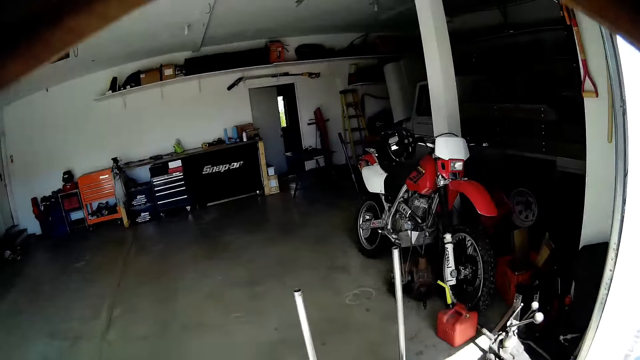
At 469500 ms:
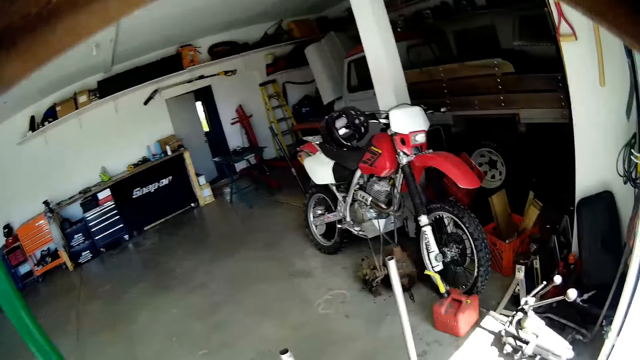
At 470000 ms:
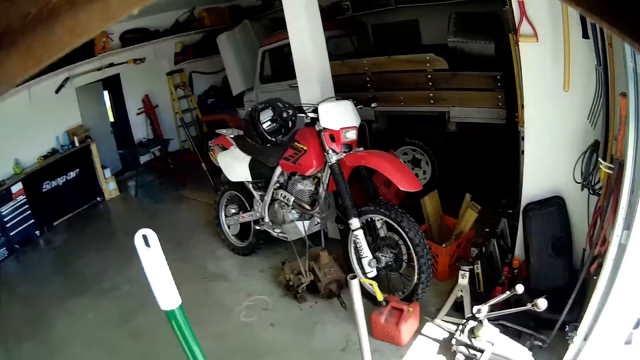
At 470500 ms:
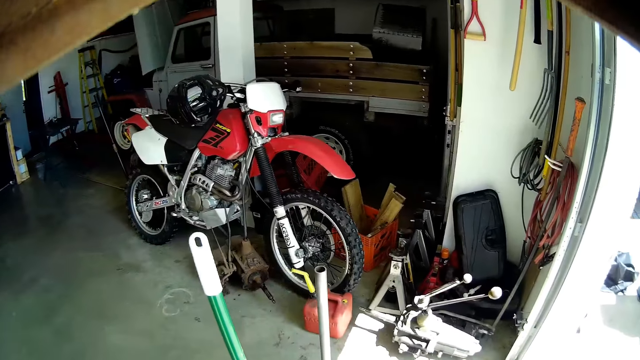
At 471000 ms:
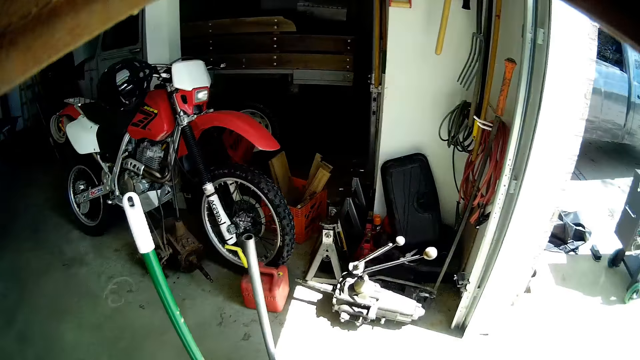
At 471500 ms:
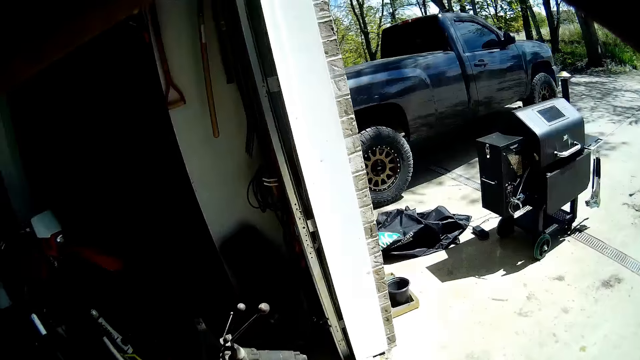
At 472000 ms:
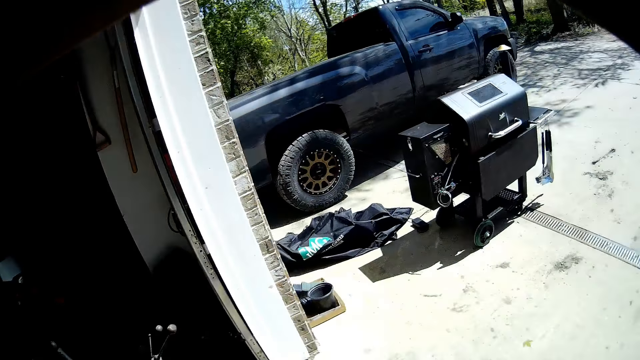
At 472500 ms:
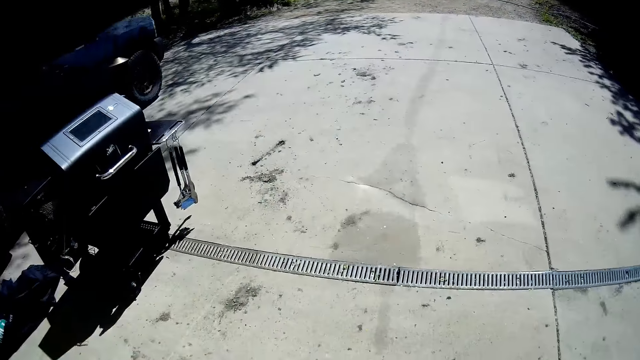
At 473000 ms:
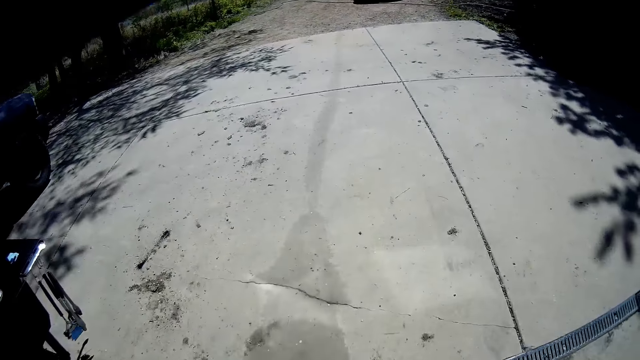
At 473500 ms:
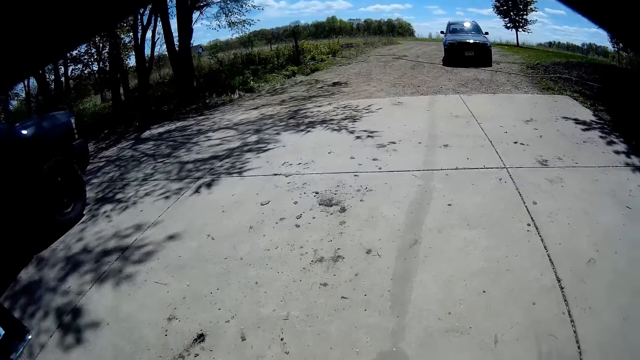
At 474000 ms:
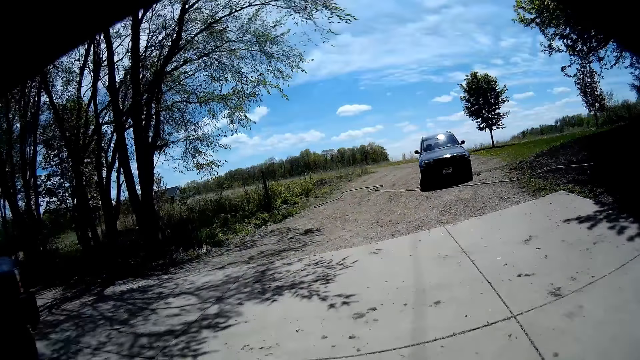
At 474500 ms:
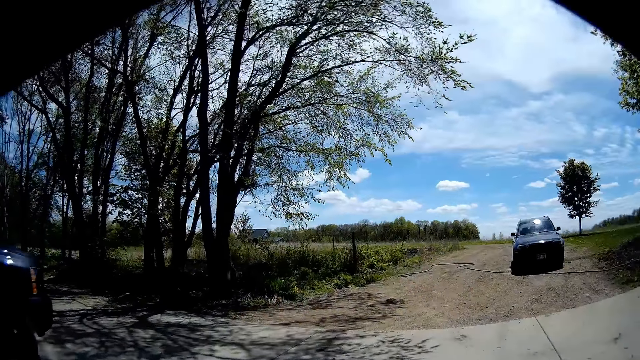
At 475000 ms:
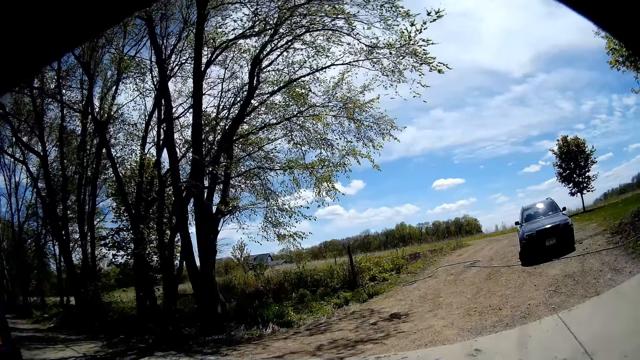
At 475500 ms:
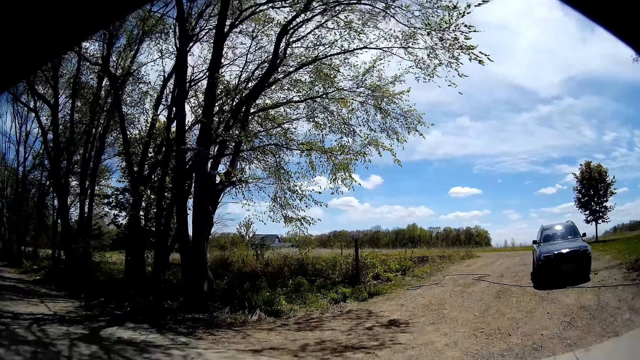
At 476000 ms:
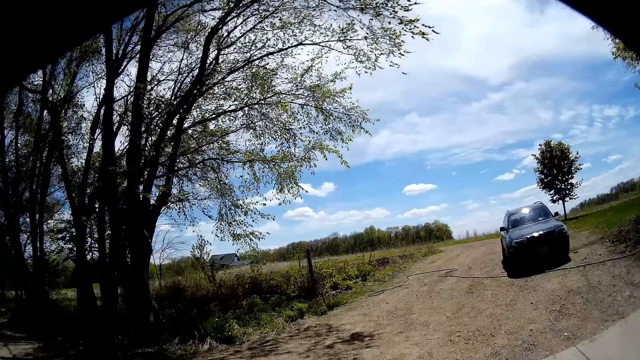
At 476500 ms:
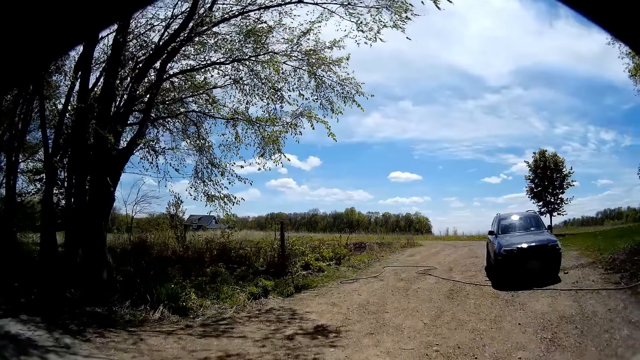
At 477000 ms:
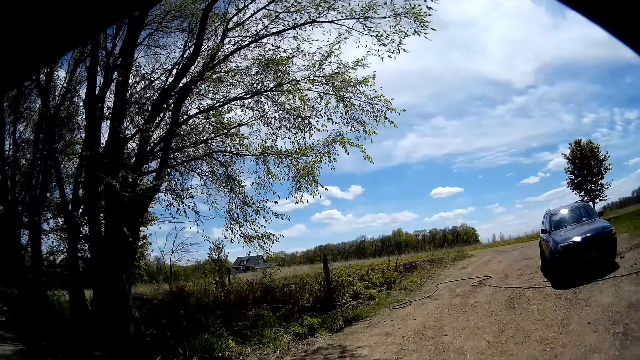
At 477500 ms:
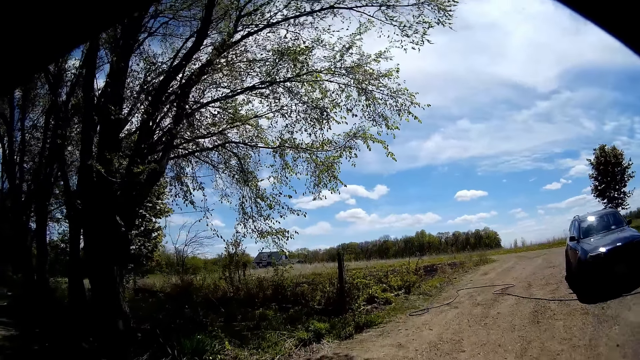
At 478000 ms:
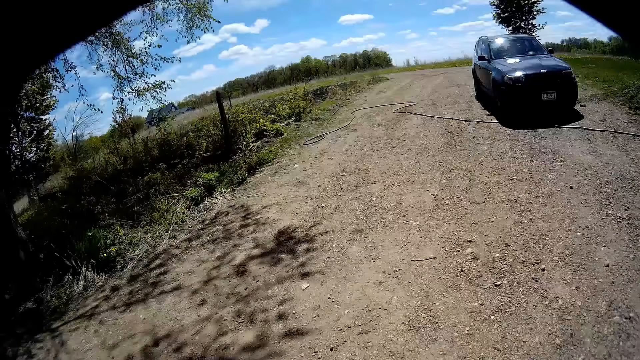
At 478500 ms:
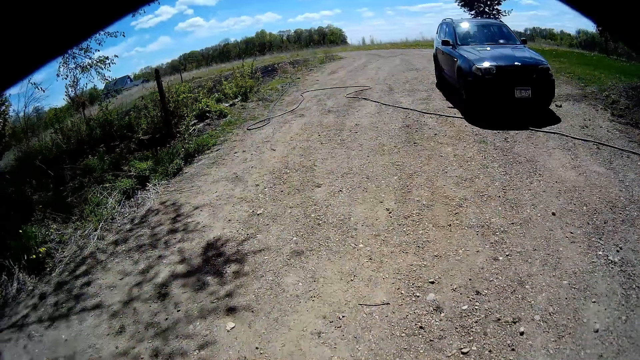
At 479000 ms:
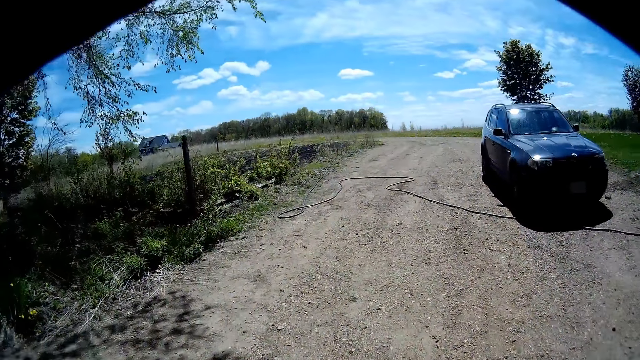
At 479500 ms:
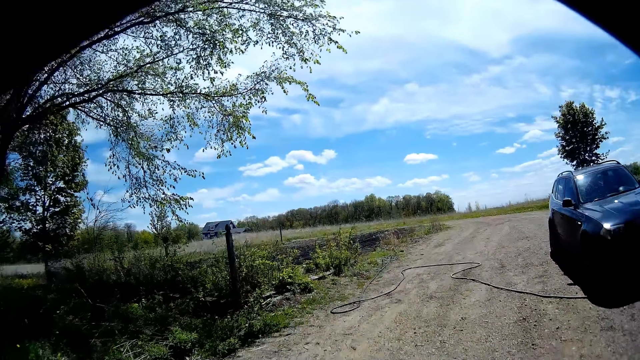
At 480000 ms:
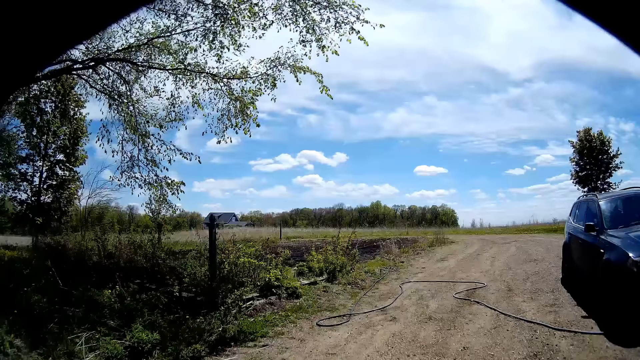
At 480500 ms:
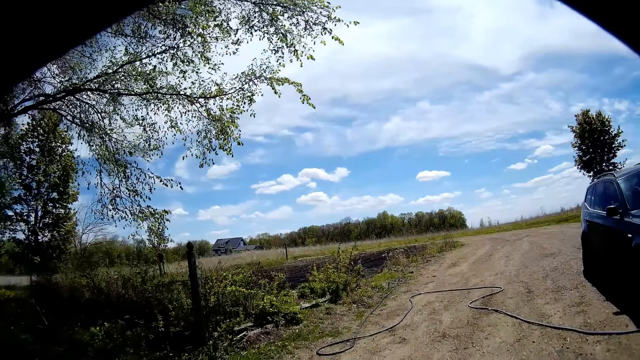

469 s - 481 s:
The camera wearer drops the indoor broom on the floor with his right hand. He places a dustpan on the metal. He walks towards a farm.

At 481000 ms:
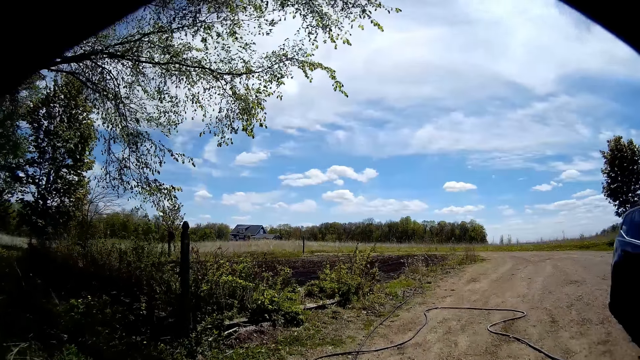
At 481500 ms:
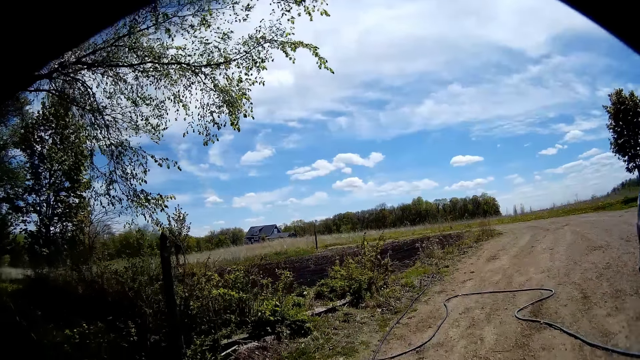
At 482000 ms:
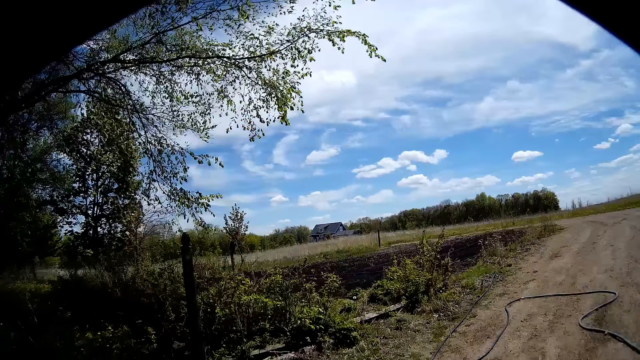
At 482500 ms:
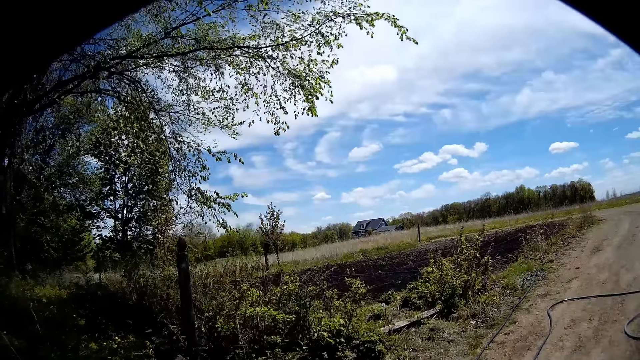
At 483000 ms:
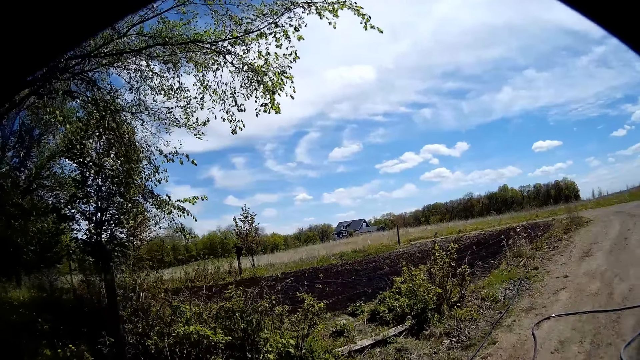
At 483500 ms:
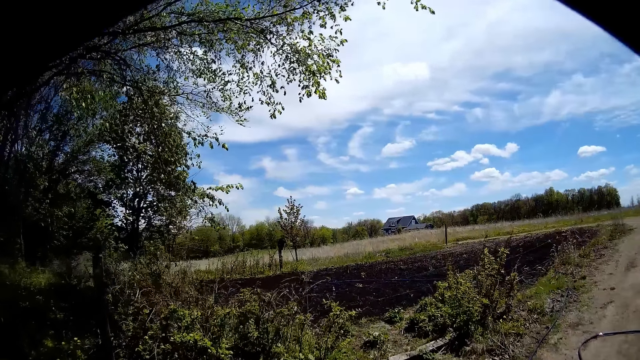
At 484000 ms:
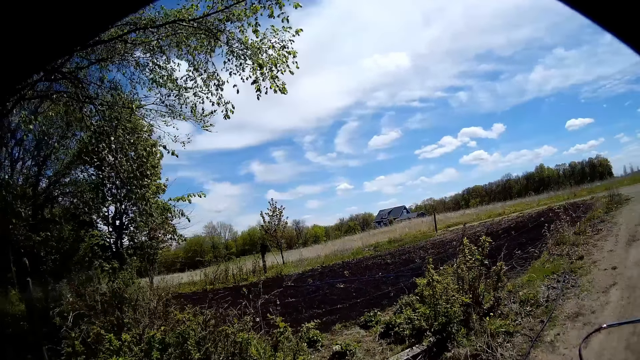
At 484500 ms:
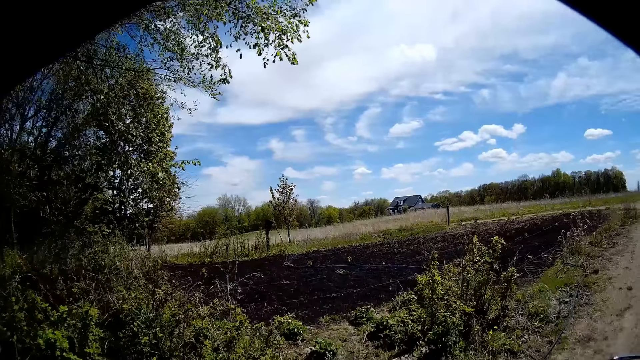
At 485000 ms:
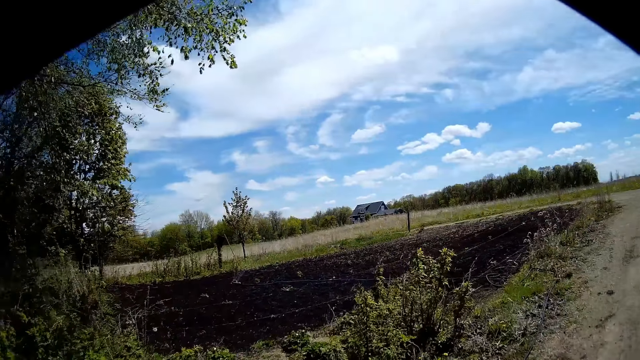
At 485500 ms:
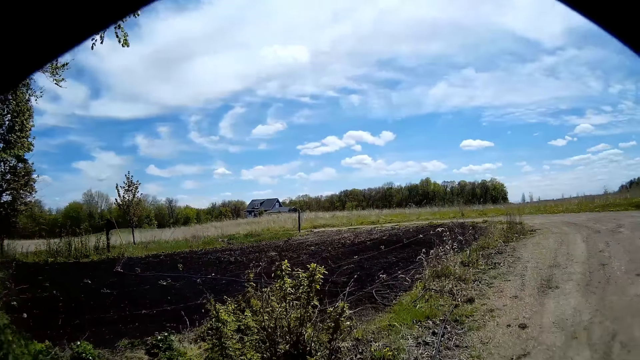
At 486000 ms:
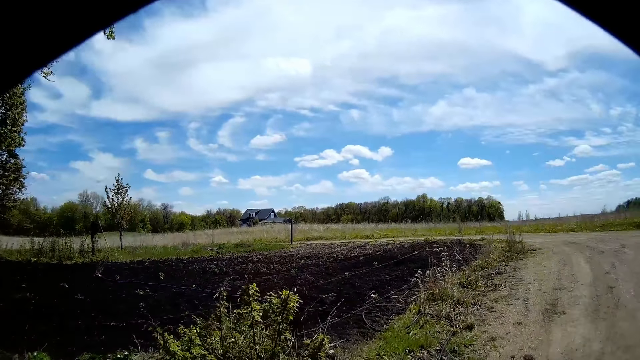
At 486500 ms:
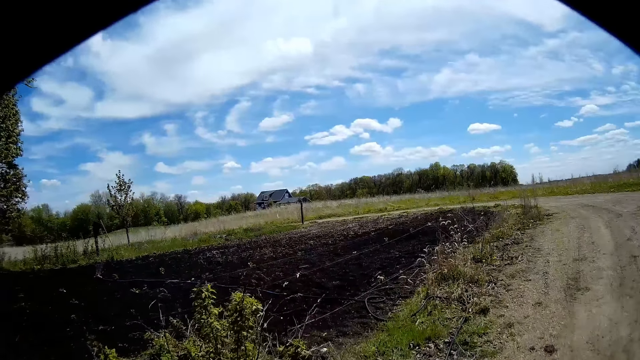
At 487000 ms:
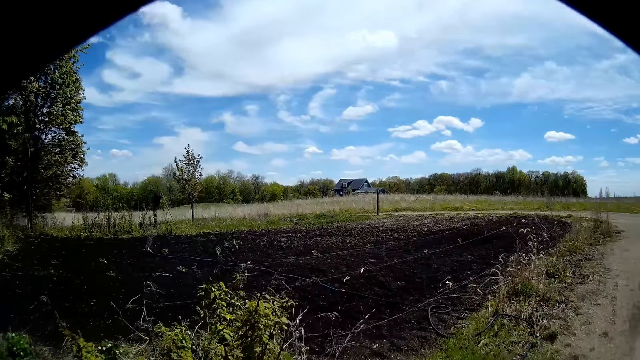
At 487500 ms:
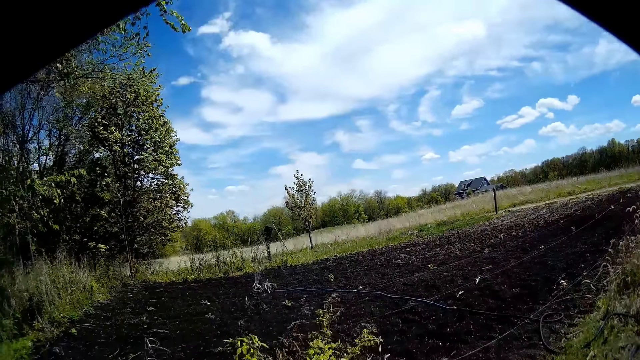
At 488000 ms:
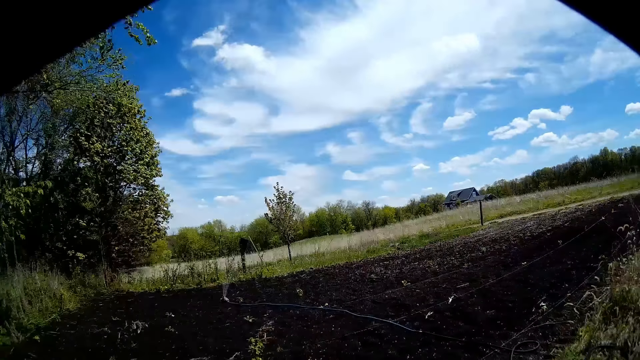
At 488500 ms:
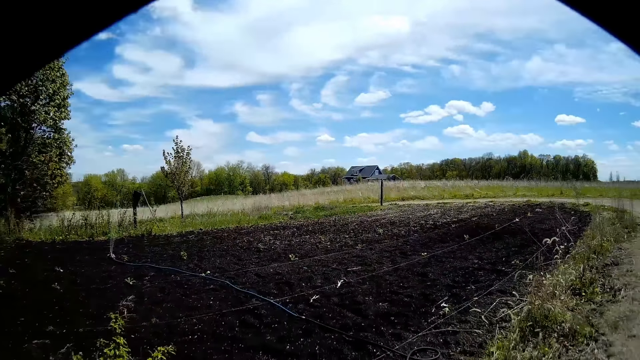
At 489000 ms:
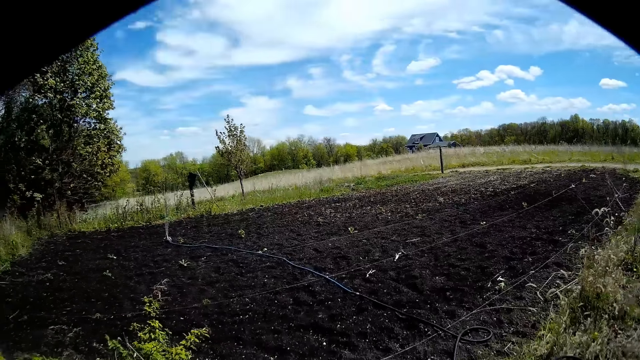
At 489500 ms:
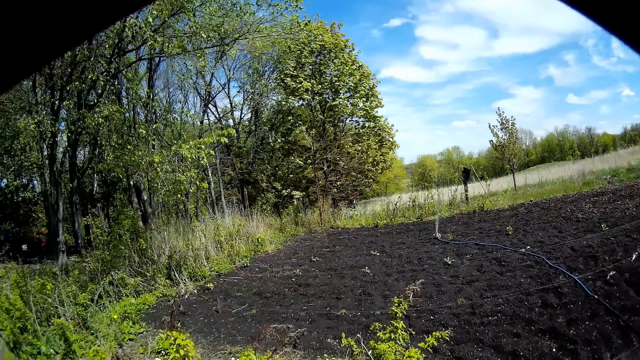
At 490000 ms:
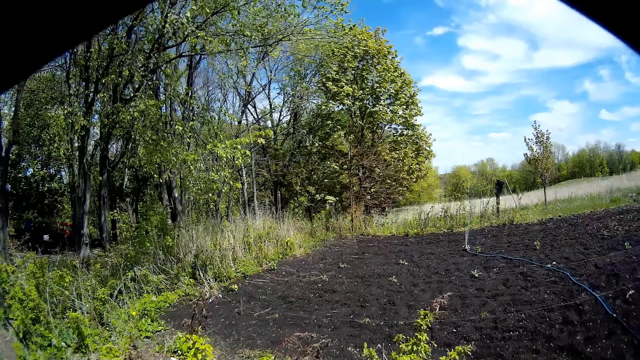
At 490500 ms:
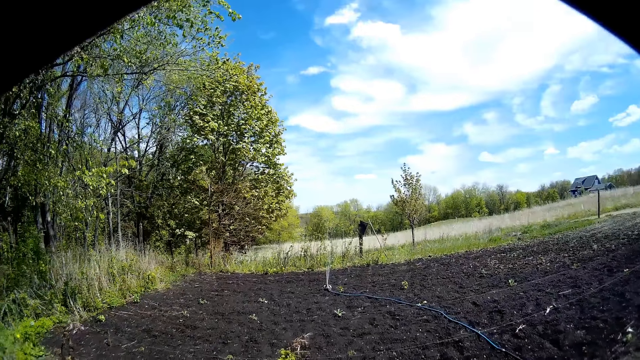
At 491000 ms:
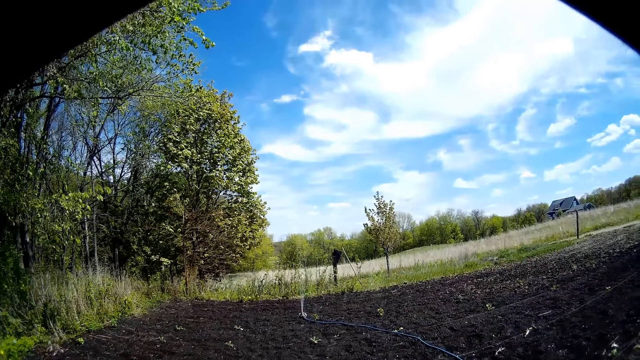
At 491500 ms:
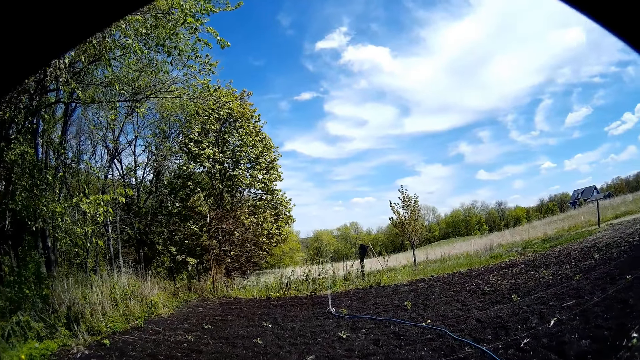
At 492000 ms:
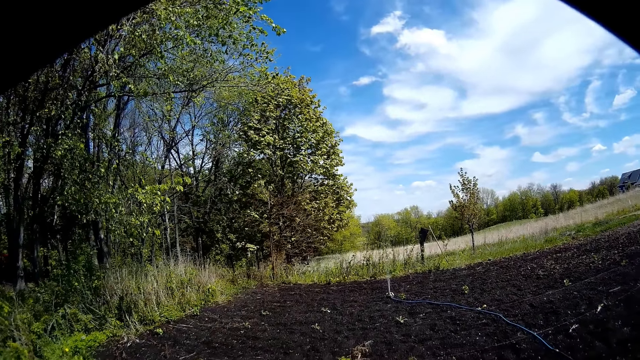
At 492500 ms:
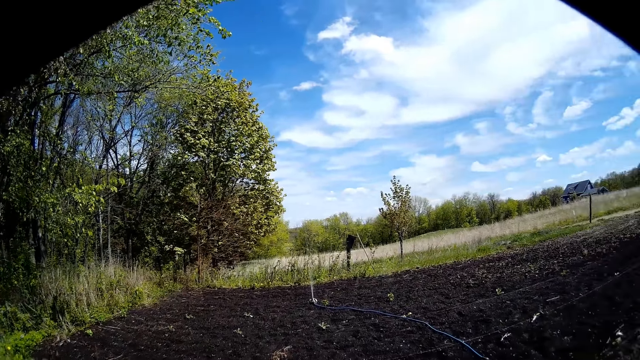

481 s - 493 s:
The camera wearer looks at the garden.
